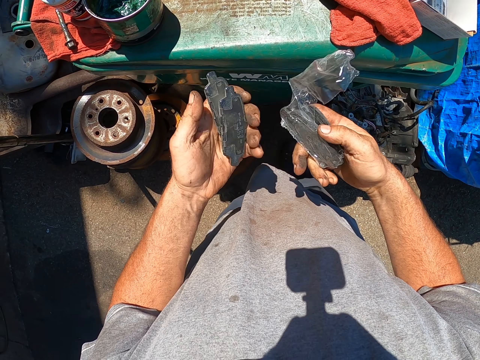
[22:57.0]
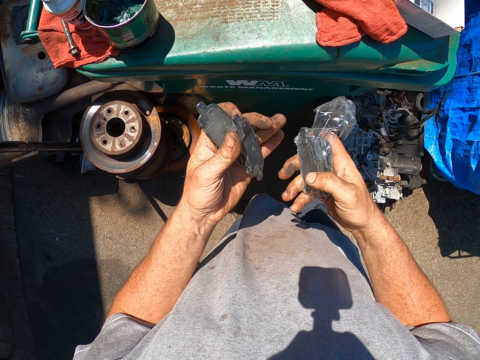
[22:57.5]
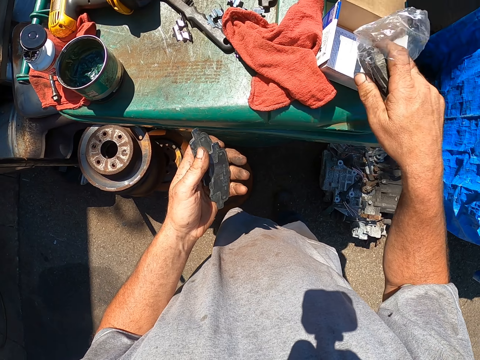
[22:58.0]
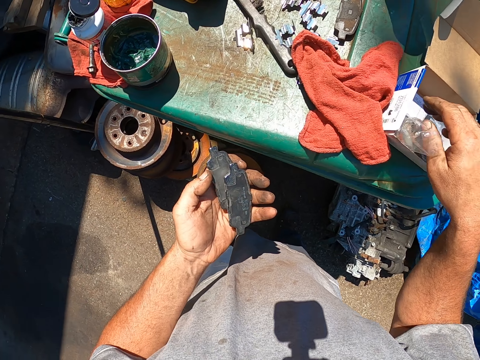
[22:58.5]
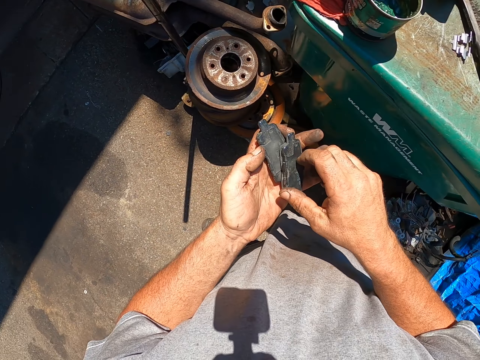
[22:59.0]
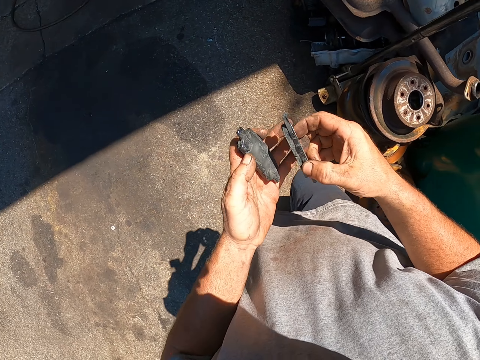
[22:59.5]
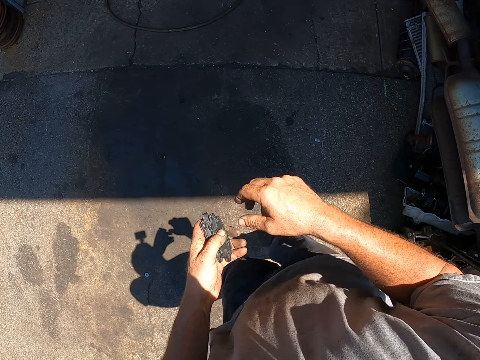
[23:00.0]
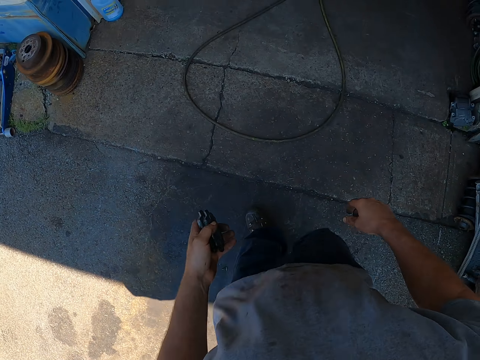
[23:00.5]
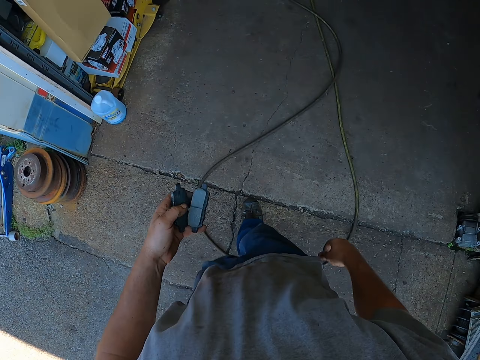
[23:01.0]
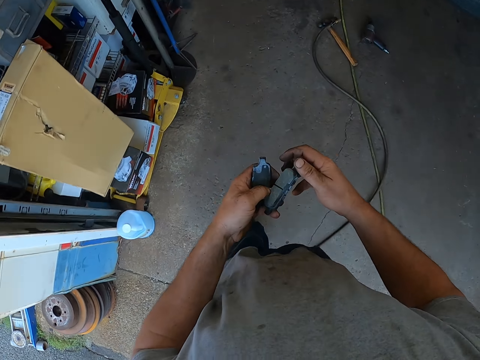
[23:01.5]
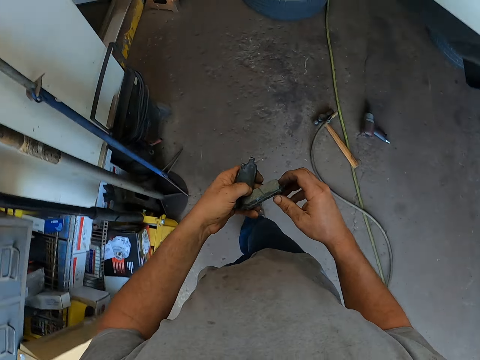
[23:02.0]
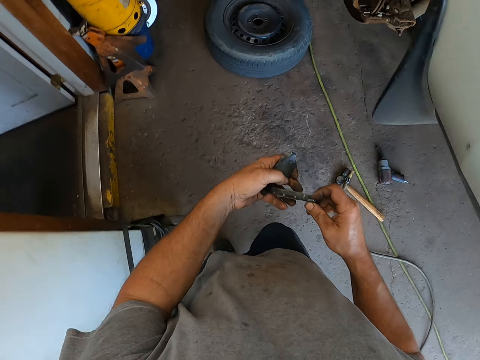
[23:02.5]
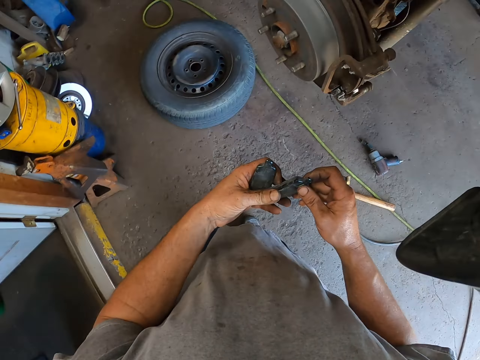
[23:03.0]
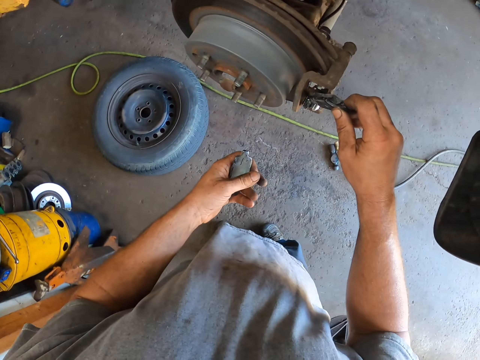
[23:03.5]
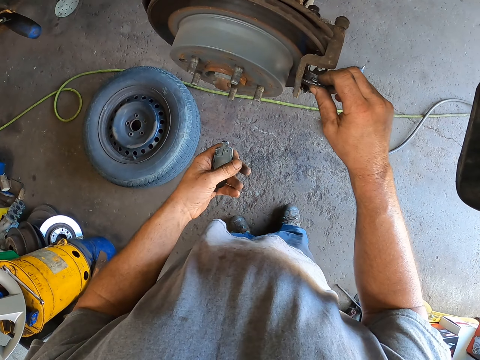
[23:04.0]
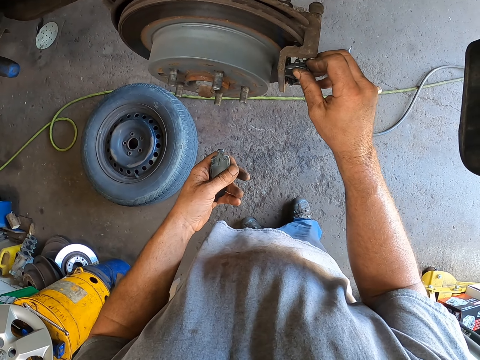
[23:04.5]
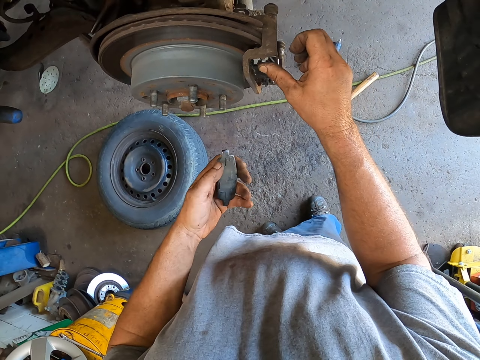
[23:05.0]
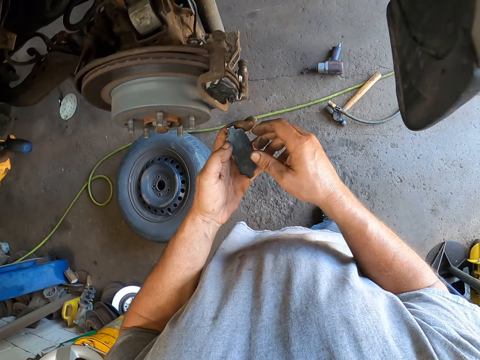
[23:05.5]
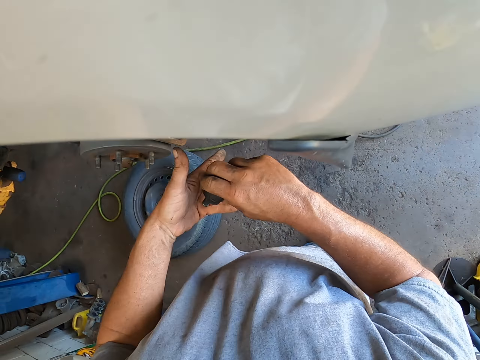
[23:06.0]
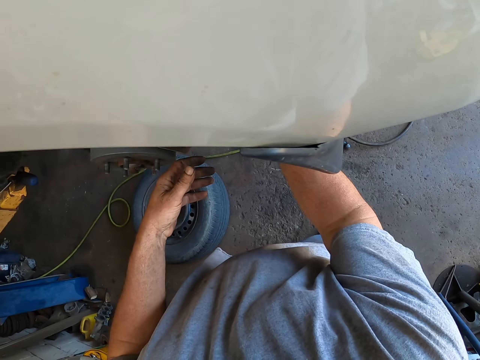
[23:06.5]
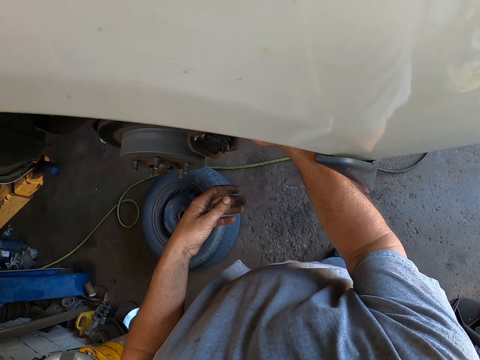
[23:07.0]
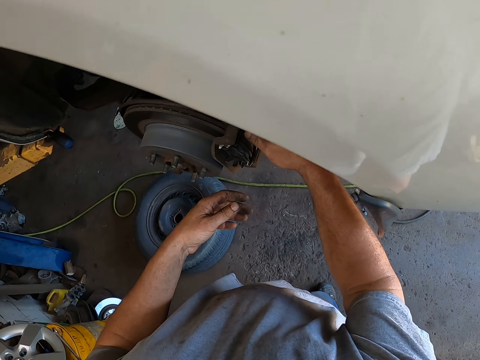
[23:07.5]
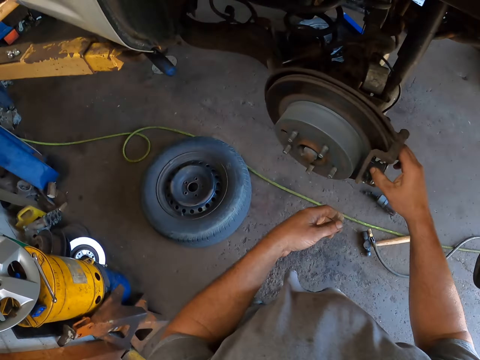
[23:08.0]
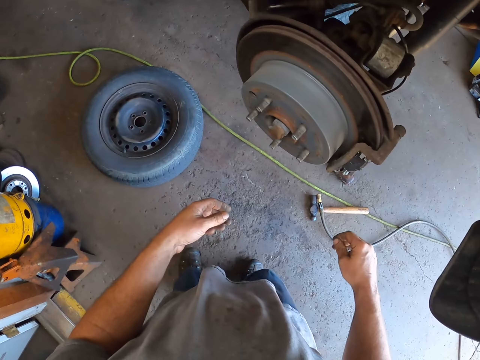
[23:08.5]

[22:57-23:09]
The camera wearer places the metal in the carton box. They walk to the garage. They insert the metals under the car.

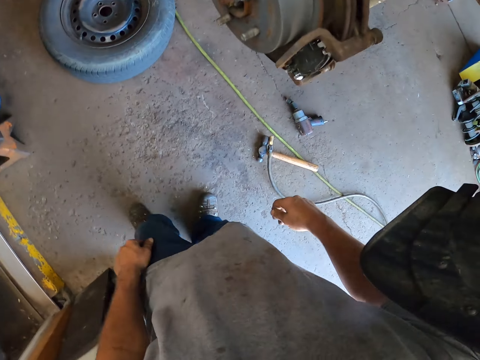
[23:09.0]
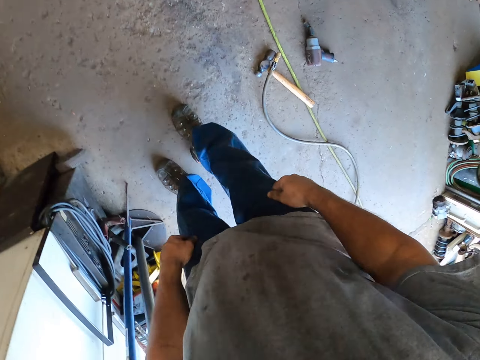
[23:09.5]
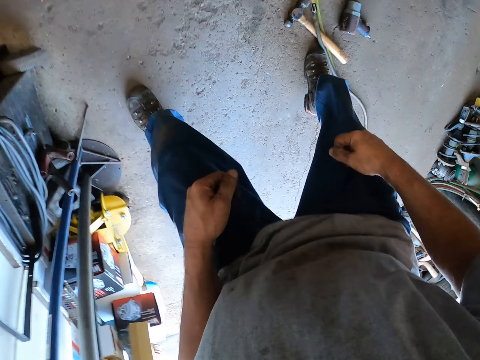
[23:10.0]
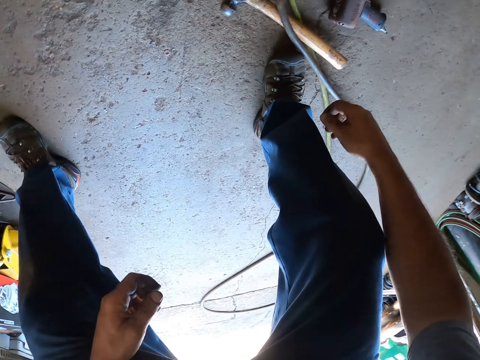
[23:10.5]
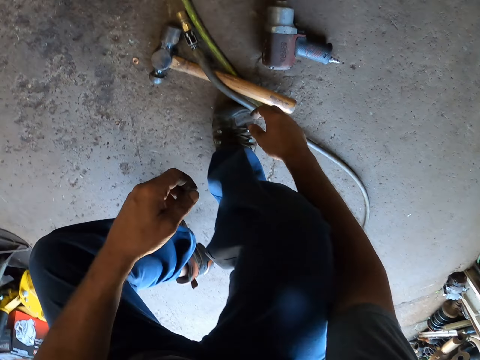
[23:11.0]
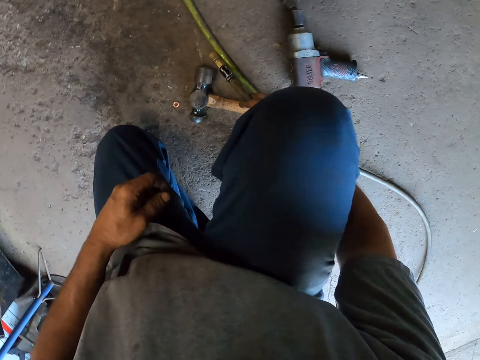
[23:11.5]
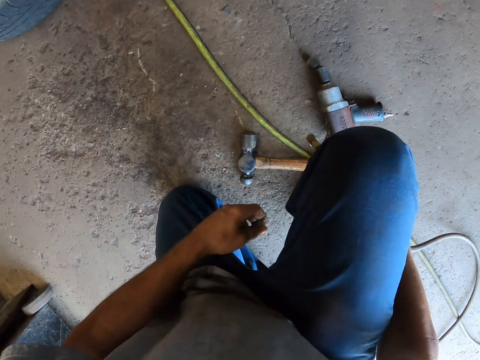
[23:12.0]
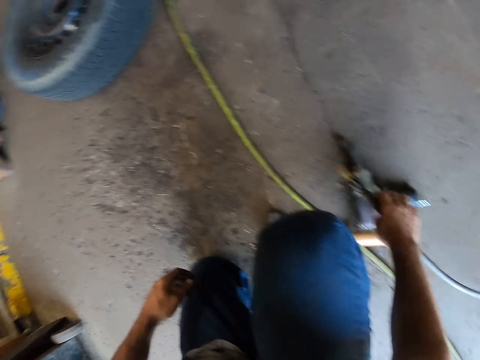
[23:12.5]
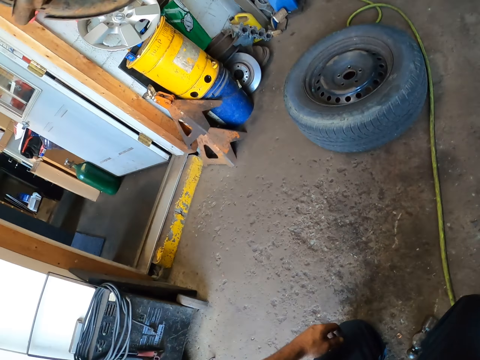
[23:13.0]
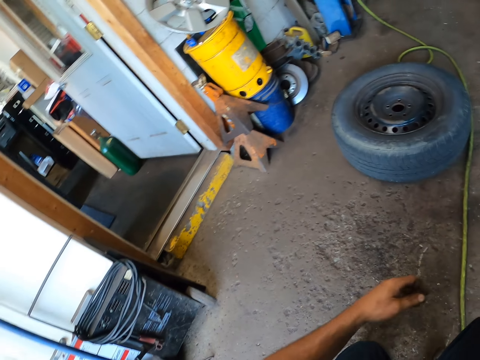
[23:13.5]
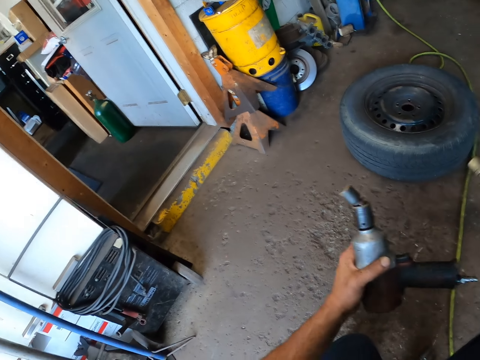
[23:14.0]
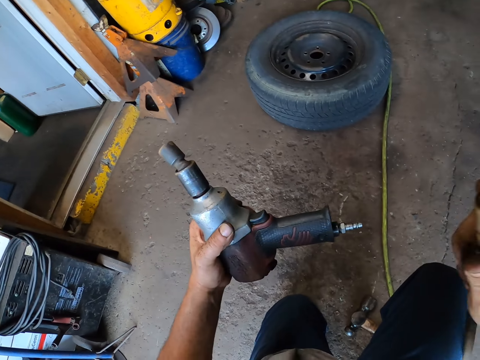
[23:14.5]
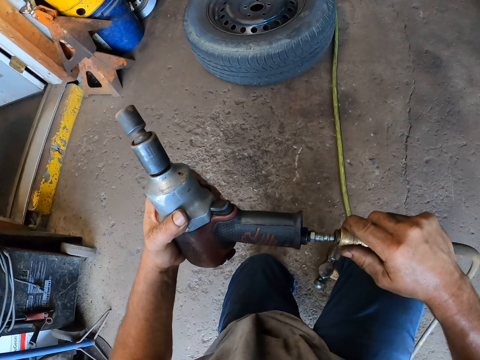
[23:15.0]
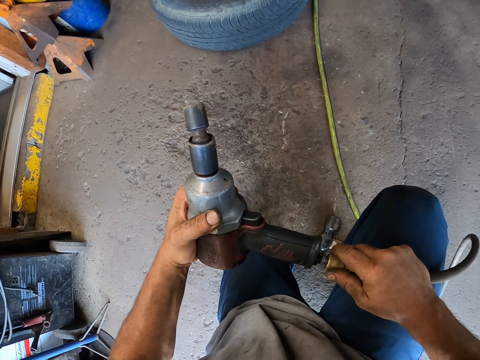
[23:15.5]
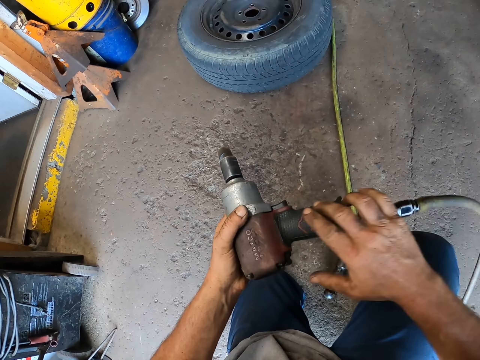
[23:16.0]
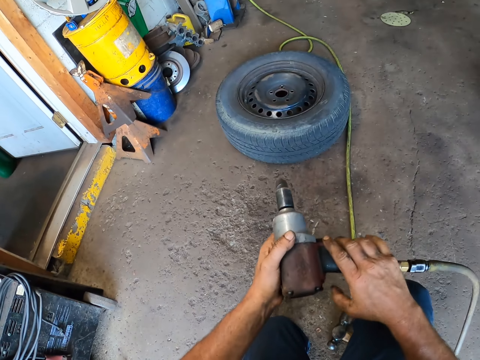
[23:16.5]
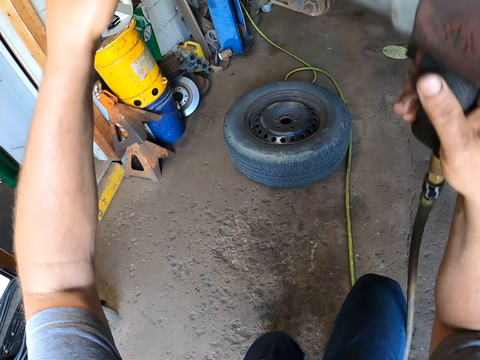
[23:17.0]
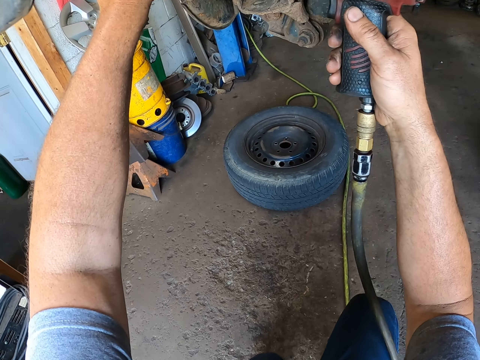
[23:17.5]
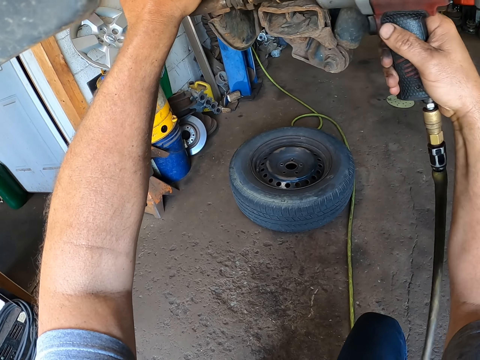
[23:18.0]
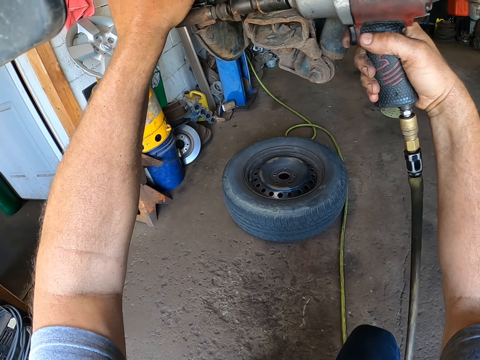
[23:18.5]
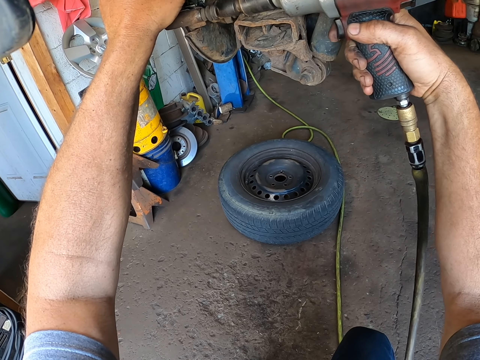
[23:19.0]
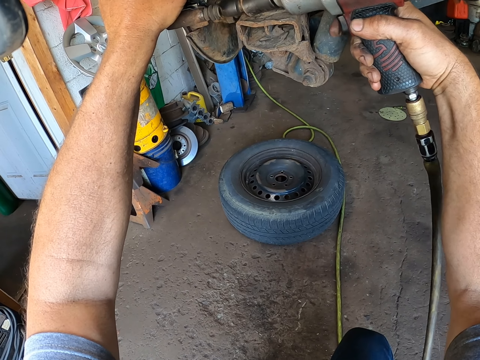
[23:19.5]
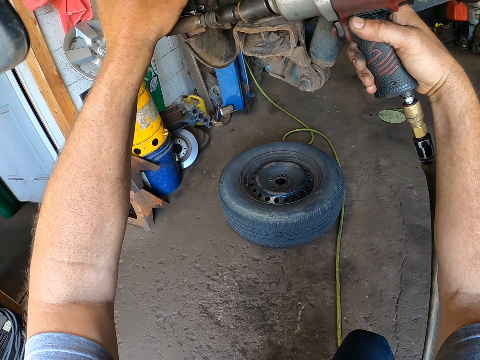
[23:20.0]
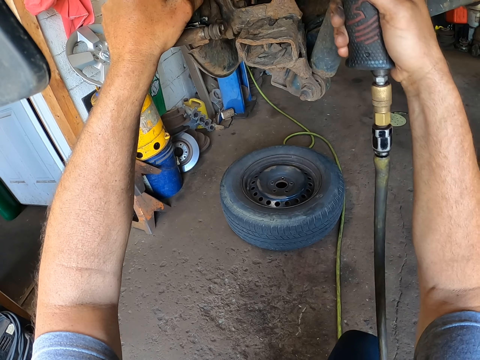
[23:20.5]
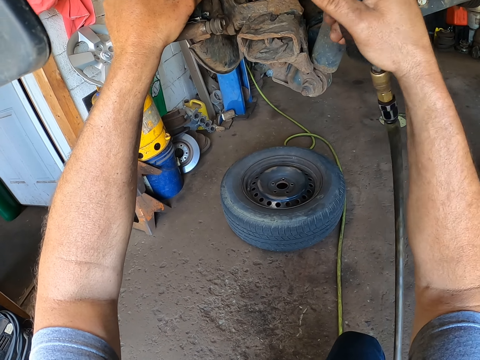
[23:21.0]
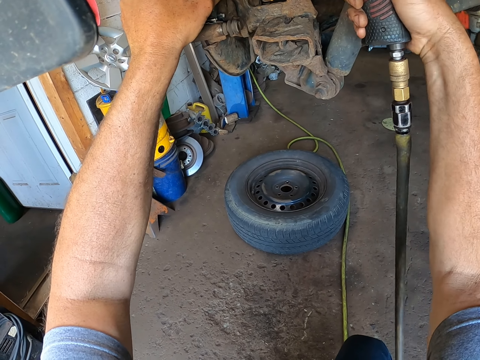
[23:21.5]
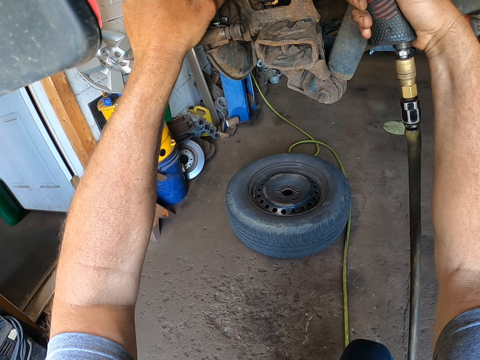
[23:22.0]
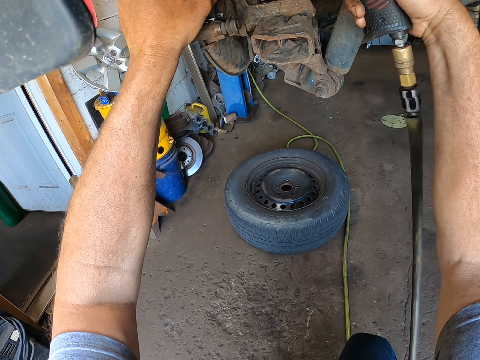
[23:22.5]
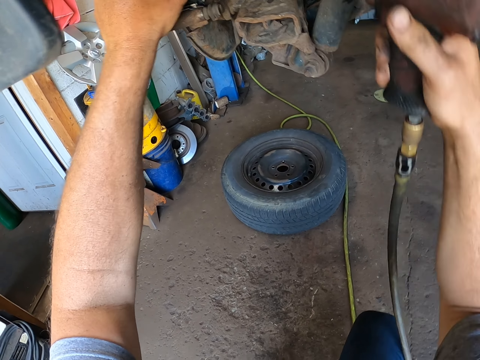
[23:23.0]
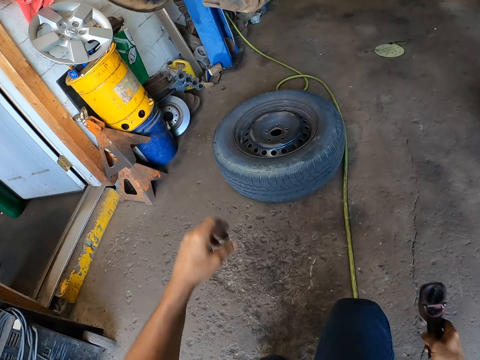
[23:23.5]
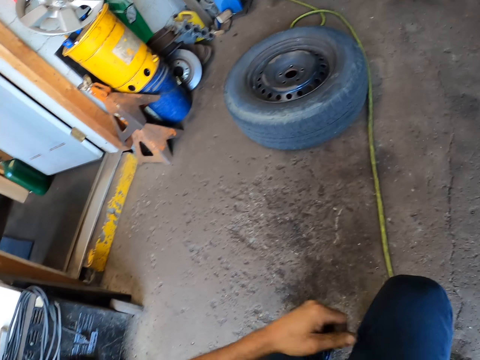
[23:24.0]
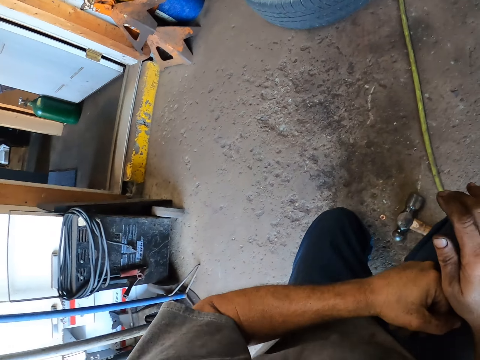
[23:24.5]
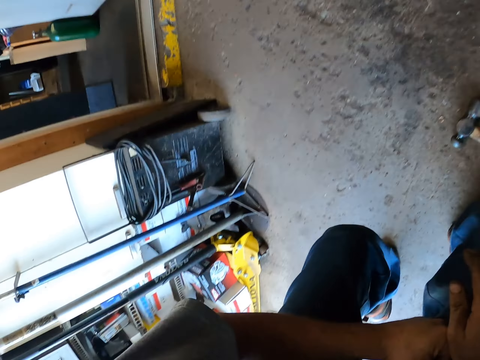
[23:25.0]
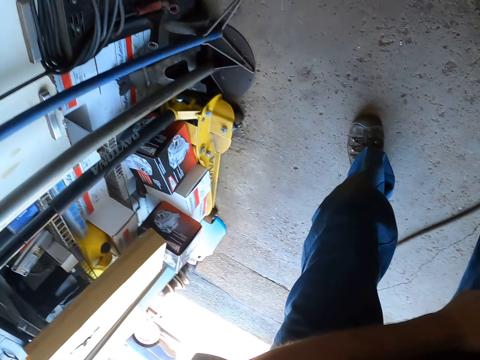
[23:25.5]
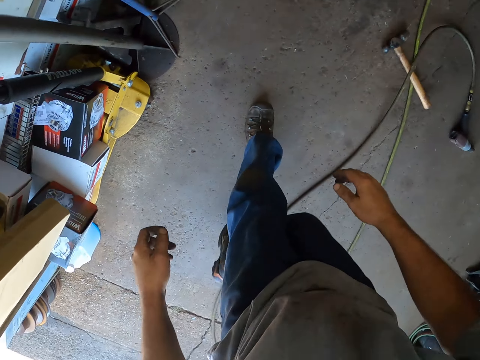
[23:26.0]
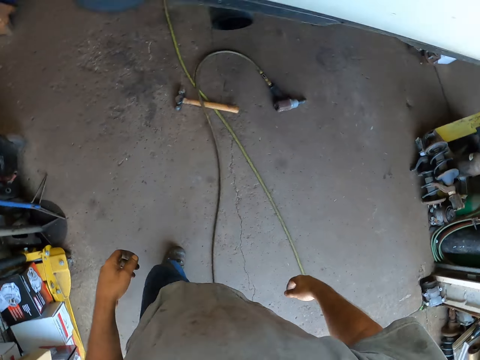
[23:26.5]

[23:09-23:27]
The camera wearer picks up the electric wire from the floor. They insert the electric wire in the impact driver. They drill on the bolt under the car with the impact driver. They place the impact driver on the floor and stand.
